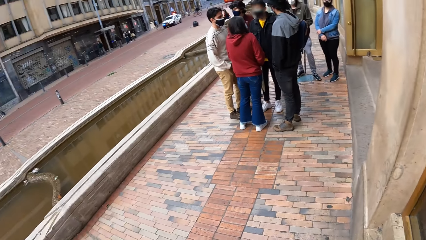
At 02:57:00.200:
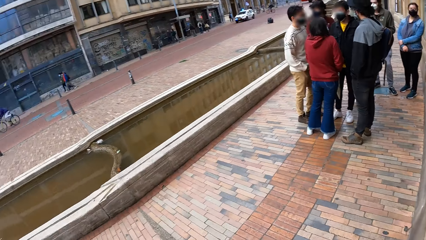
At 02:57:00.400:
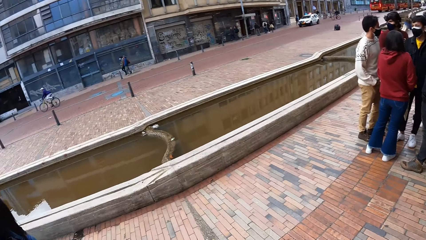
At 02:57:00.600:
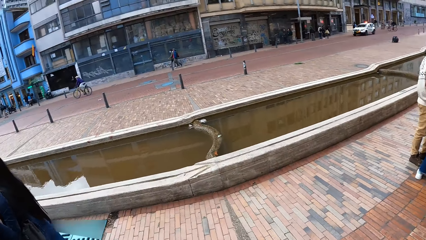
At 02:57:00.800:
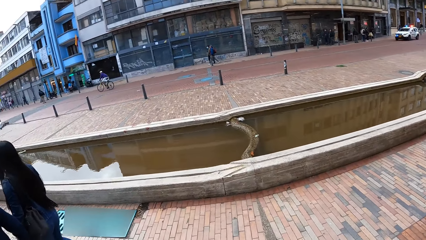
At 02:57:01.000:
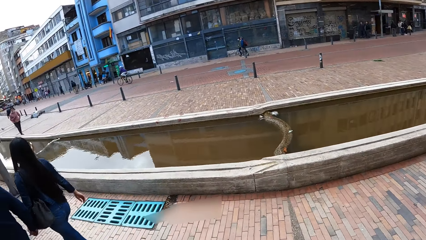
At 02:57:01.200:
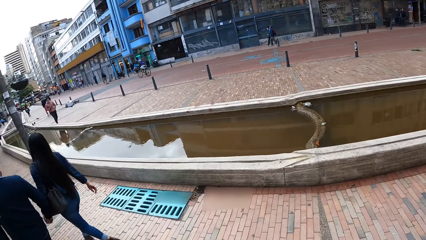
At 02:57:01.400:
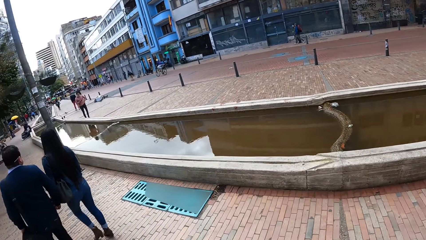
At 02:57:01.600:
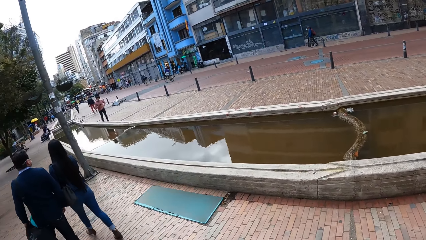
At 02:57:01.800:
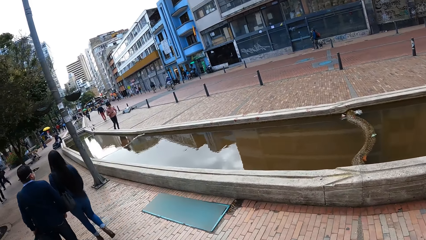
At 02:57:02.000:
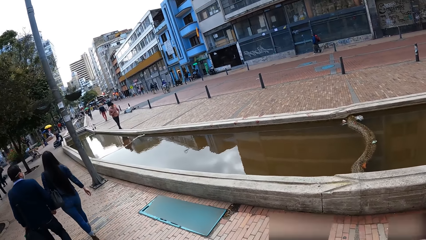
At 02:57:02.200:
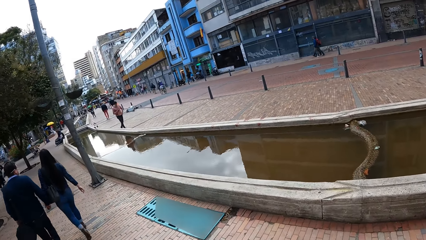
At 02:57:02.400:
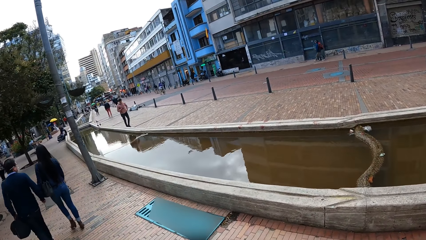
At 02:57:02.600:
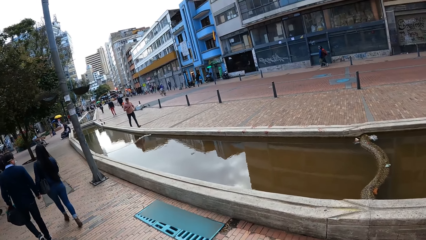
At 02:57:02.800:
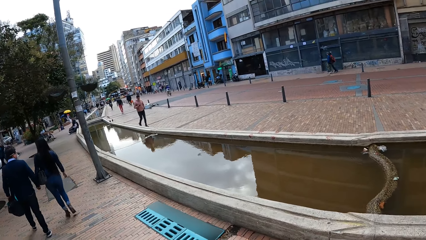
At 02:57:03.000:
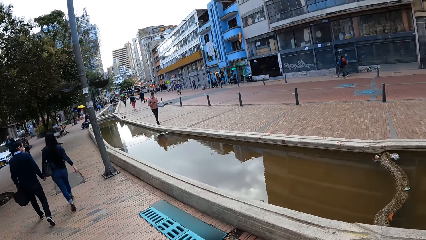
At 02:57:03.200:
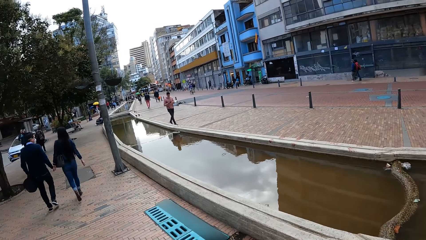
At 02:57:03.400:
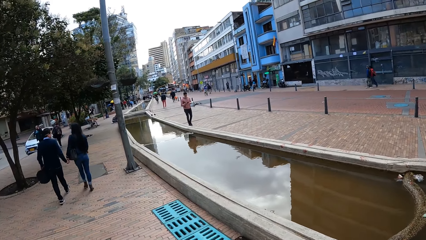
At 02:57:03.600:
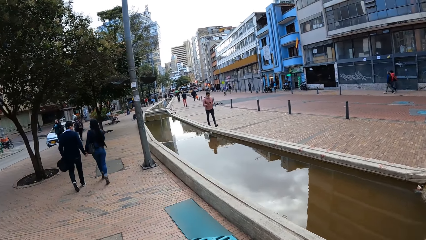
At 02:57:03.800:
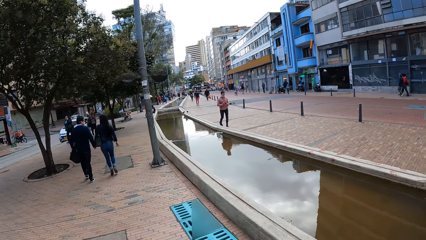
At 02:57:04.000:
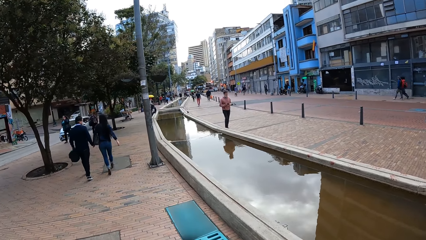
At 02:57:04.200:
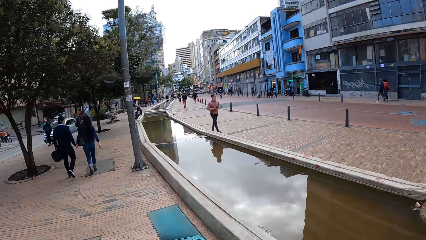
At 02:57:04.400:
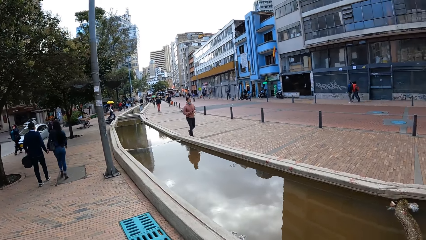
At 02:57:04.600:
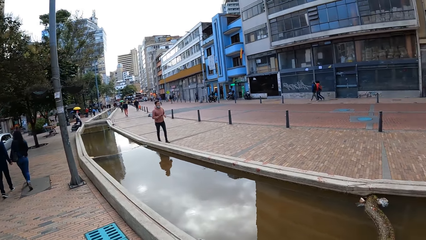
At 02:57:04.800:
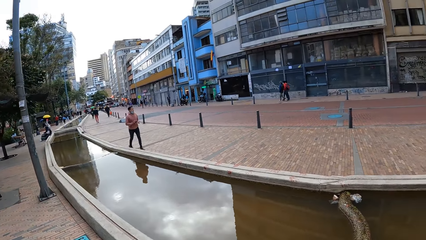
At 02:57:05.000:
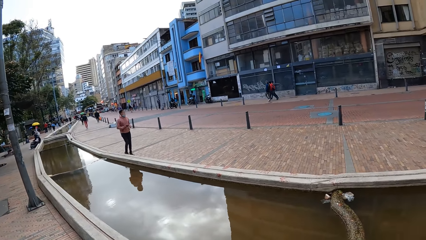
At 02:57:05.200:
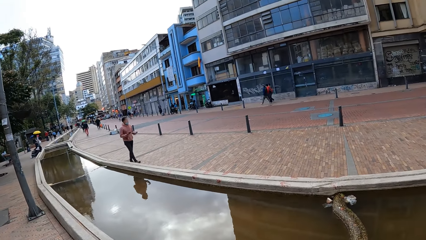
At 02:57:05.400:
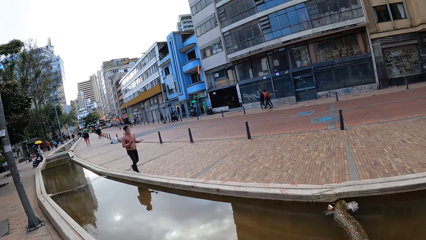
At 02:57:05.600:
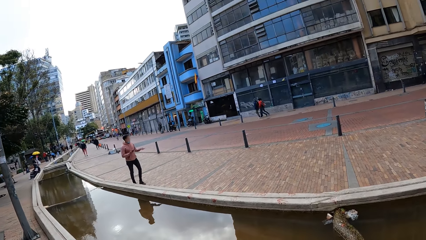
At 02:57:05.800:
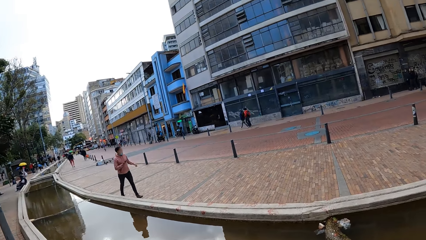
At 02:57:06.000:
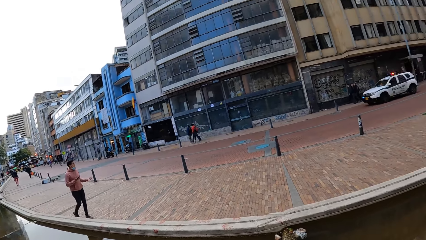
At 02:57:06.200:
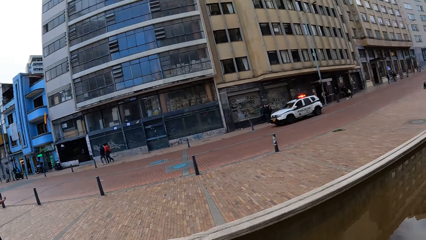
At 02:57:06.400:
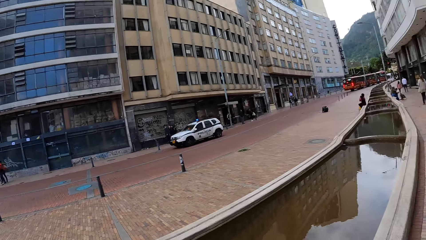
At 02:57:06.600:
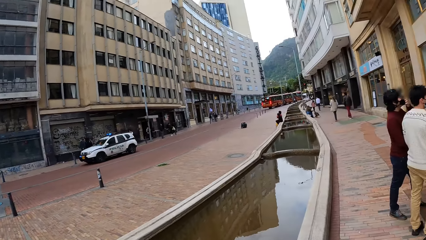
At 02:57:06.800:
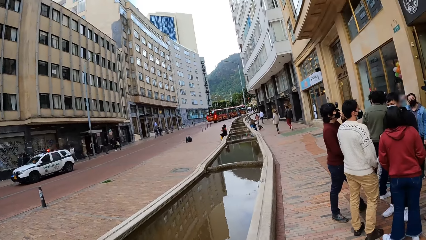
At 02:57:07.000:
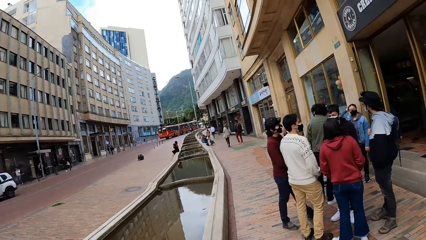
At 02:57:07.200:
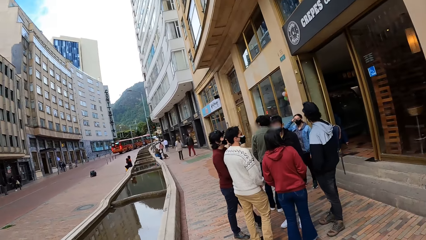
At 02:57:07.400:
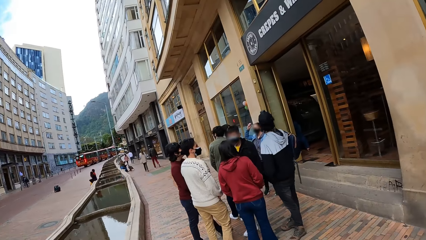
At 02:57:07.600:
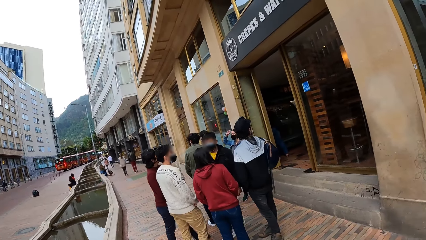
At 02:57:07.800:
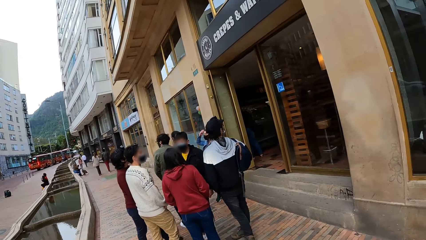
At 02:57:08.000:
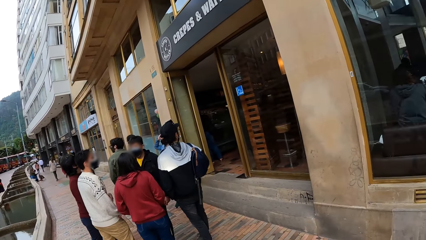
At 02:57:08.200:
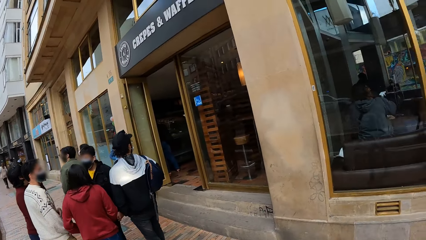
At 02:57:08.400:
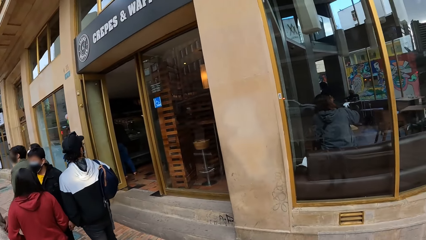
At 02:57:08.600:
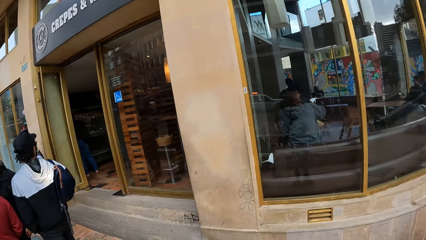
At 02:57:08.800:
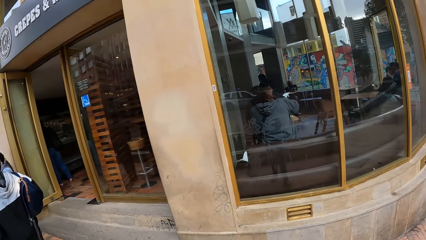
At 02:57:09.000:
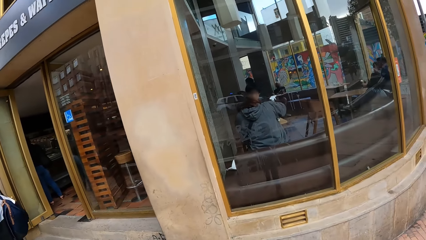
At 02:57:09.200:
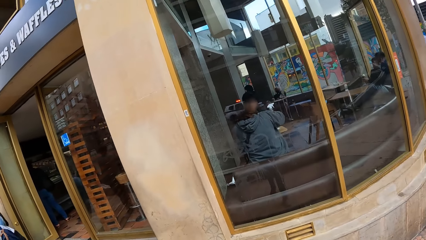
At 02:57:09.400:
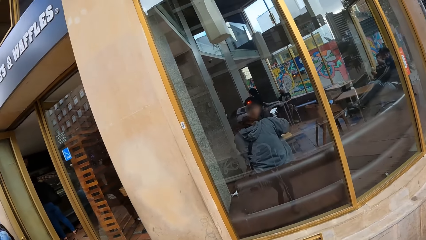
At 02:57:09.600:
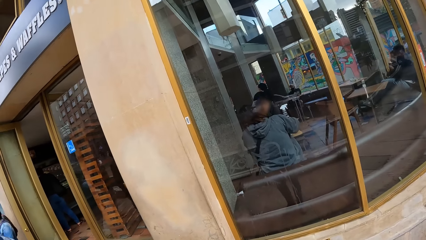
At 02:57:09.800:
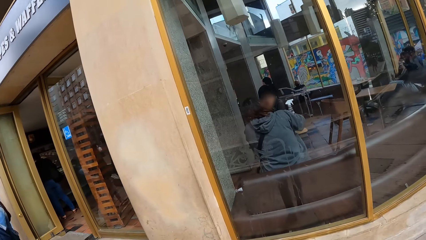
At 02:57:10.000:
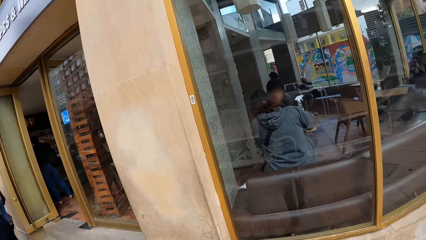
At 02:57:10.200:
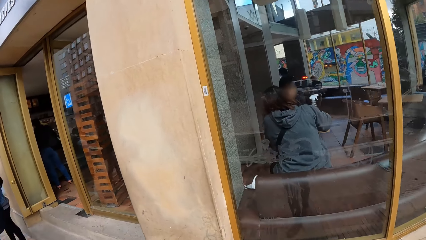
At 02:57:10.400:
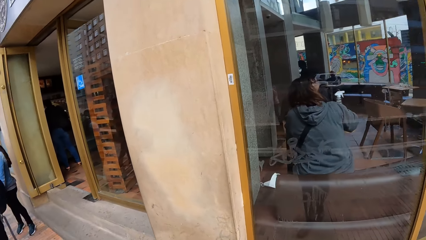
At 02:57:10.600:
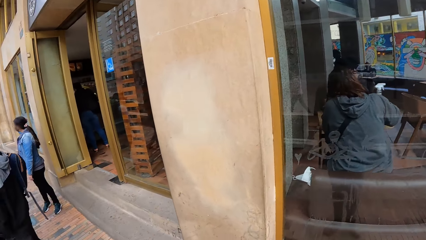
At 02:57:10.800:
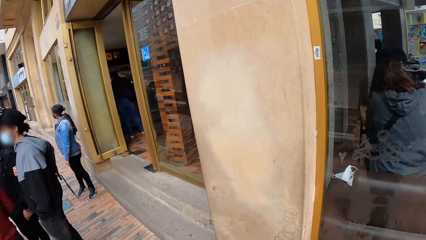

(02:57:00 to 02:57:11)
The camera wearer looks around. They walk on the pavement.
